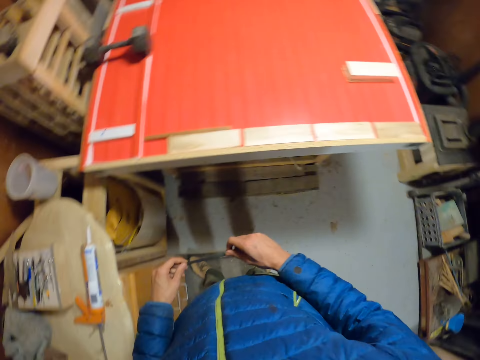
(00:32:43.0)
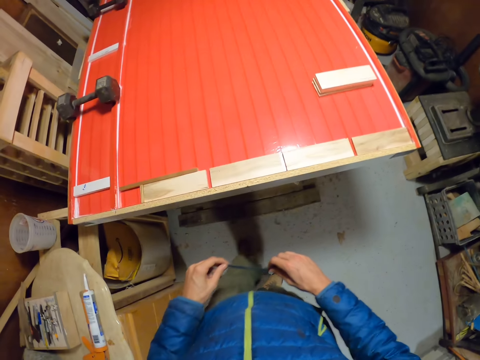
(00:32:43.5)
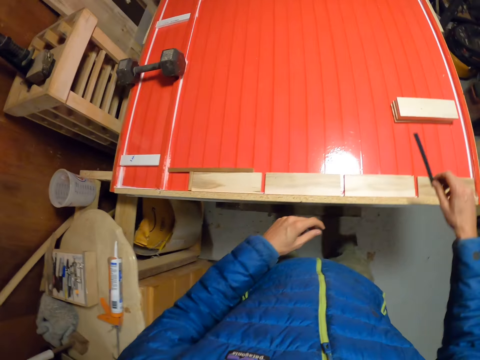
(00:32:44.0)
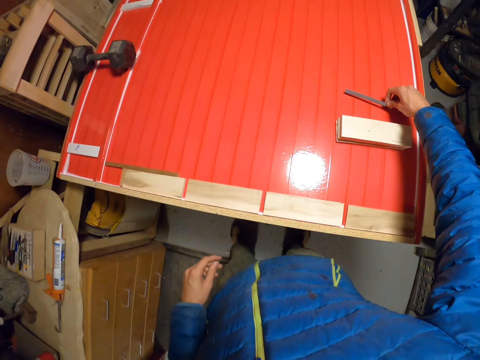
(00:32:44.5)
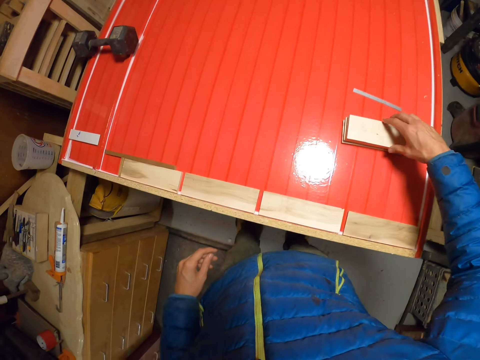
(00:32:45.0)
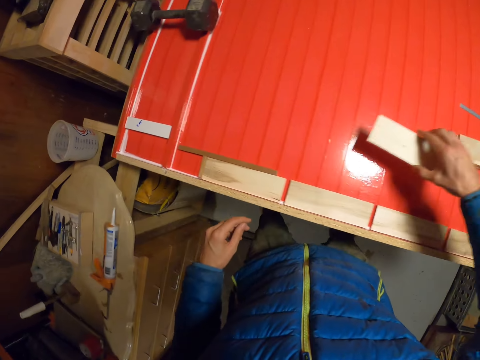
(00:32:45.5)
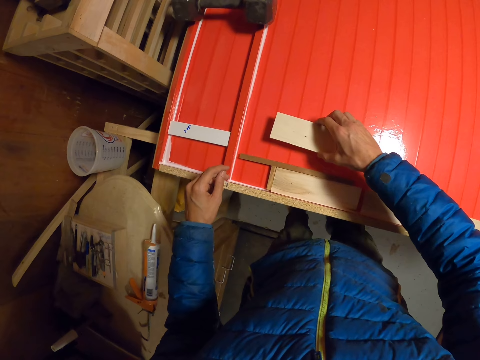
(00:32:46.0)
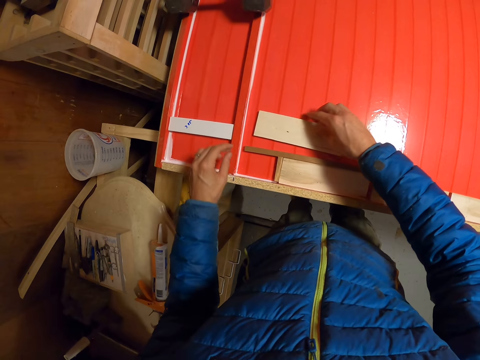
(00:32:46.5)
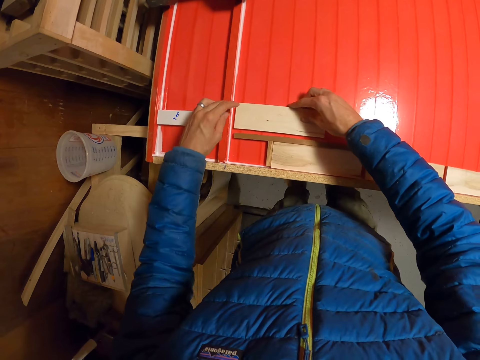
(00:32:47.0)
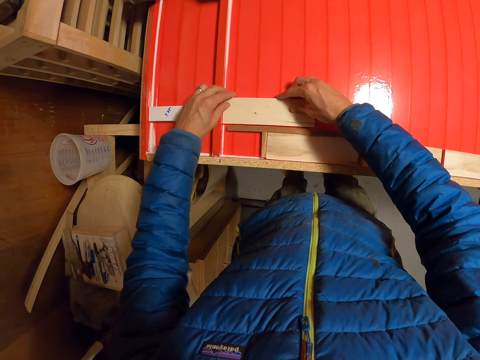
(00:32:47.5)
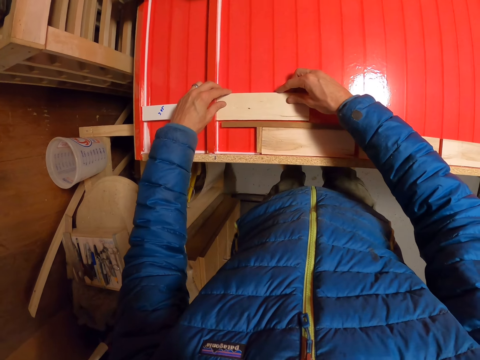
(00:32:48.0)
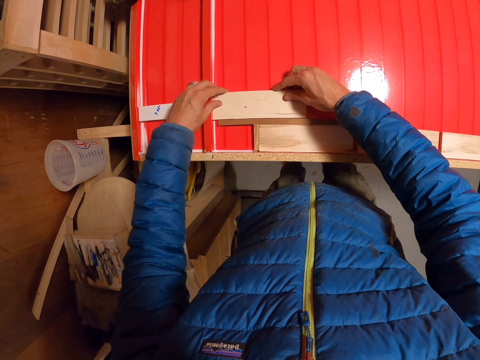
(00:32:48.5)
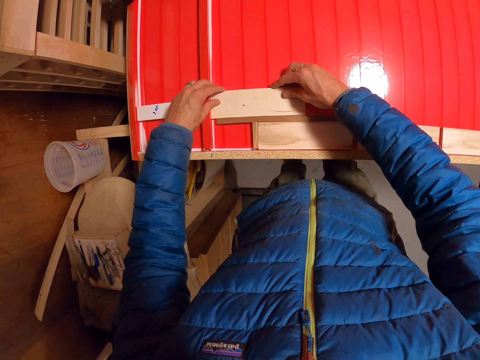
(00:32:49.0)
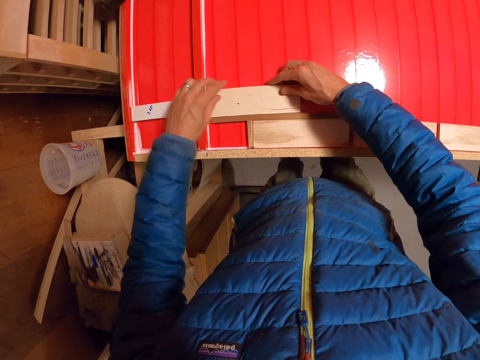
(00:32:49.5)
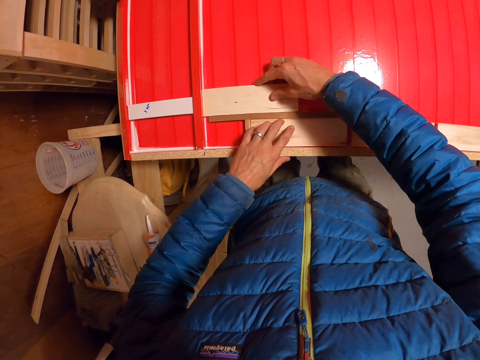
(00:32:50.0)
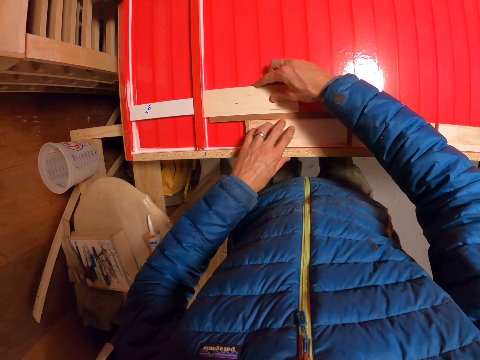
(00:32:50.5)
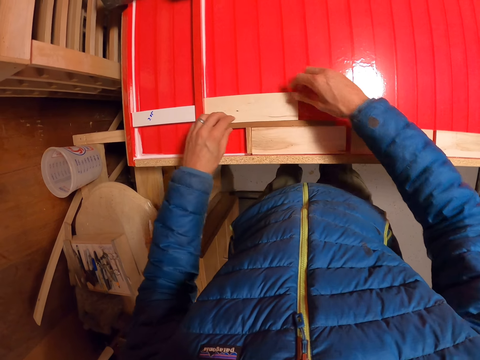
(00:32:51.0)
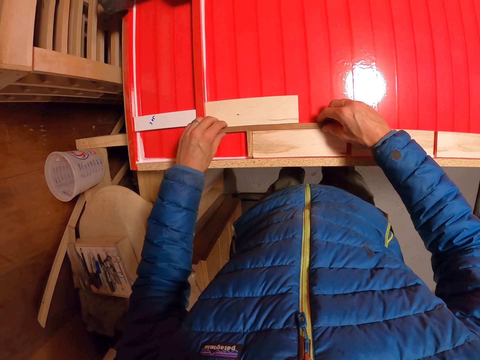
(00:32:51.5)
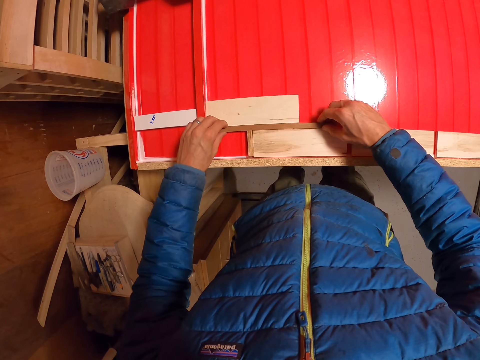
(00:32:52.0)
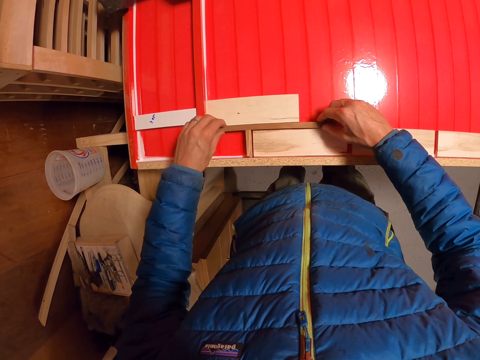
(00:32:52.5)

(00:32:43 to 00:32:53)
The camera wearer looks around. He places the metal ruler on the work-table with his right hand. He picks up a wood piece from the work-table with his right hand. He arranges it with the former ones on the work-table with his right hand. He puts the wood on the table. He arranges the wood.
